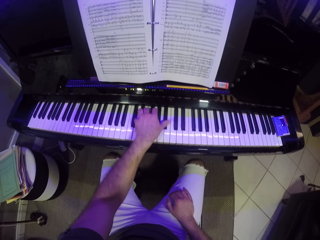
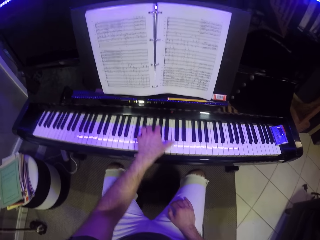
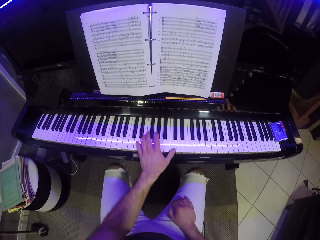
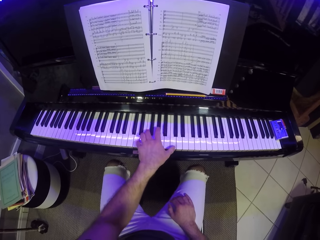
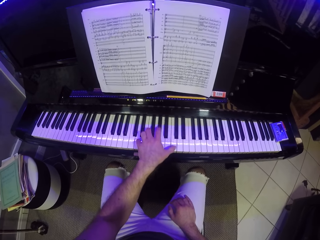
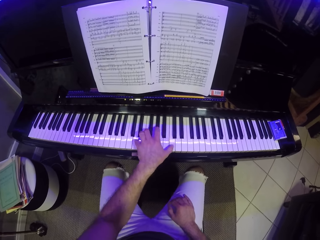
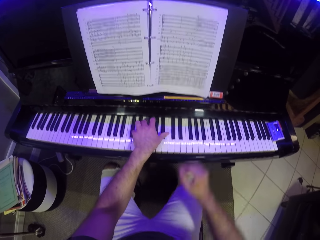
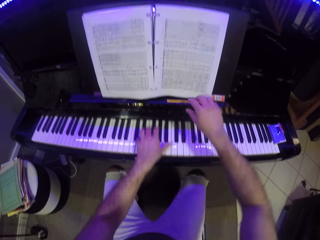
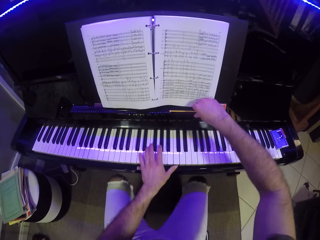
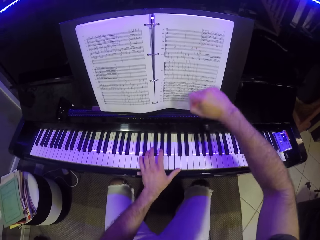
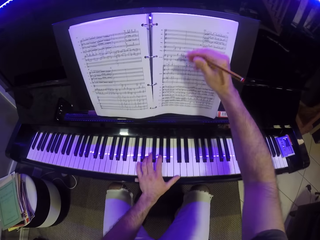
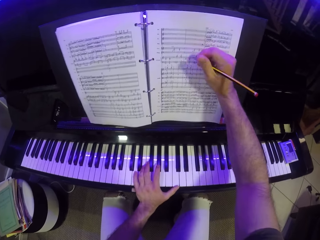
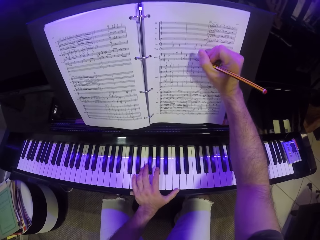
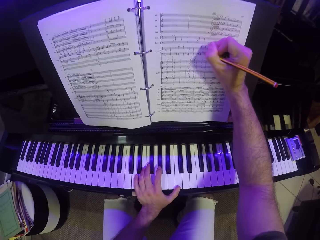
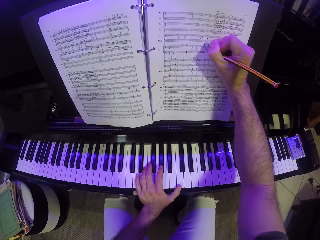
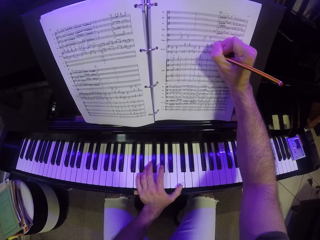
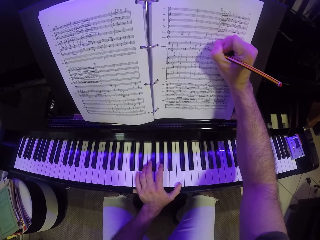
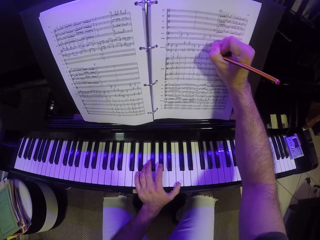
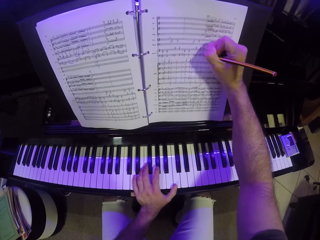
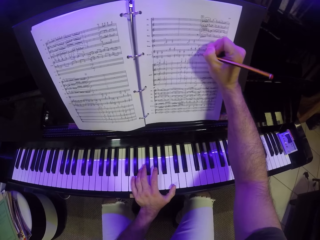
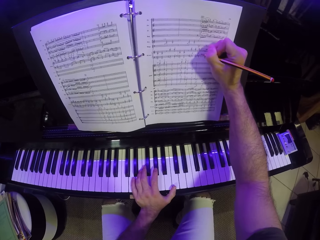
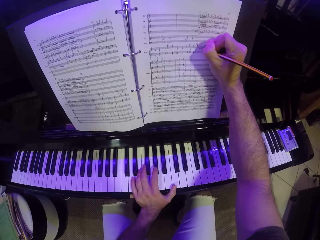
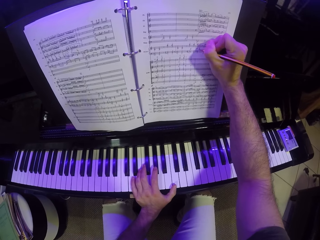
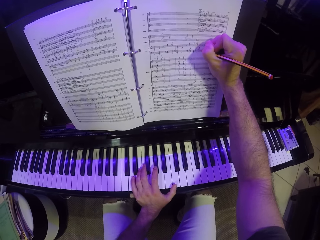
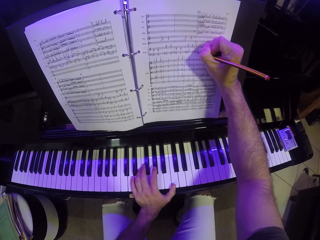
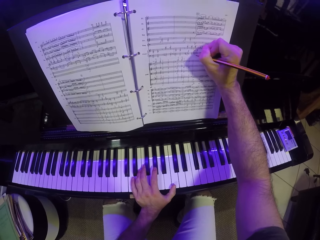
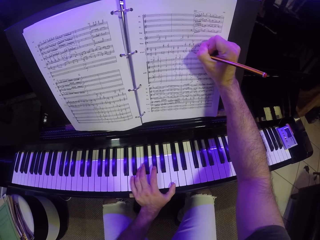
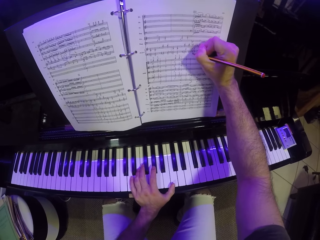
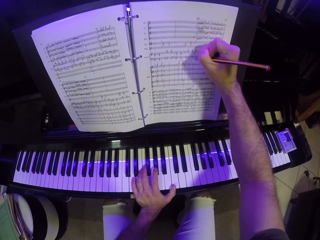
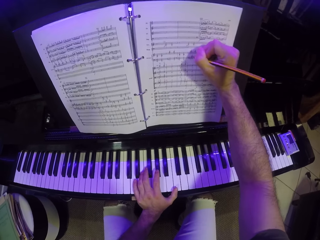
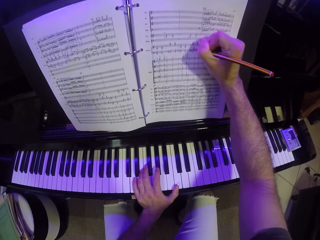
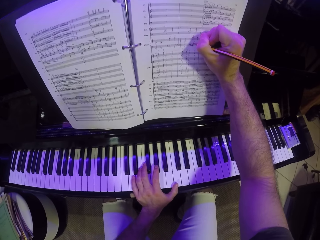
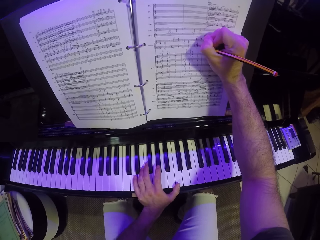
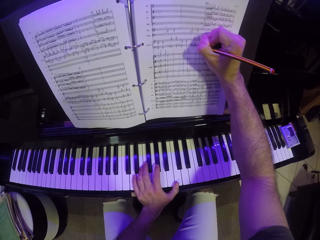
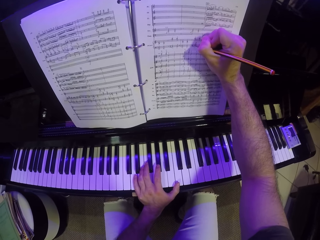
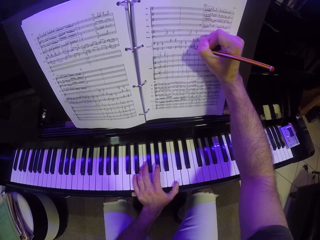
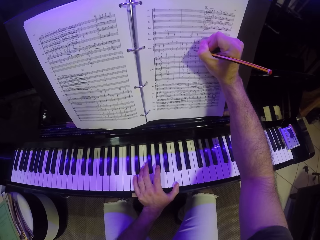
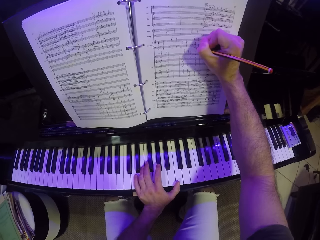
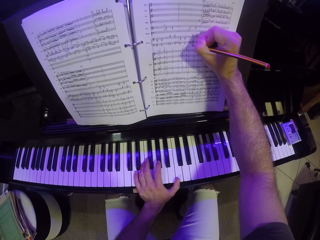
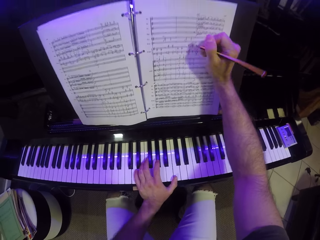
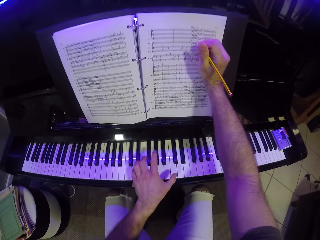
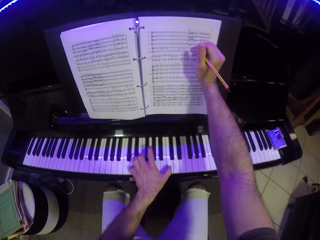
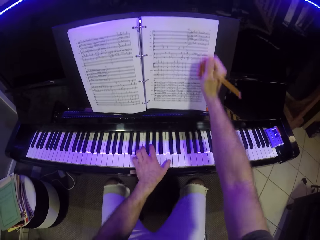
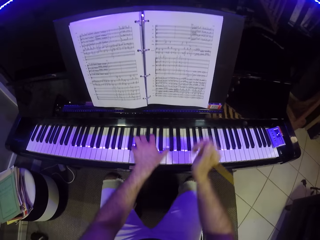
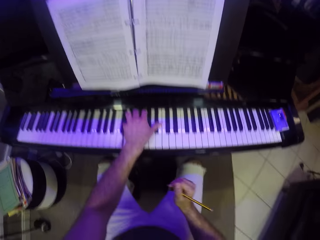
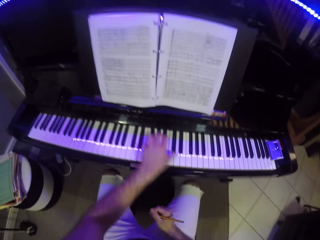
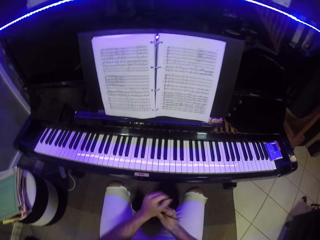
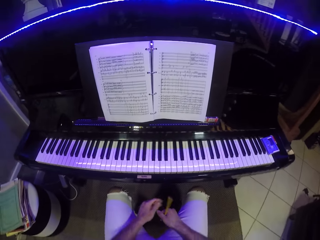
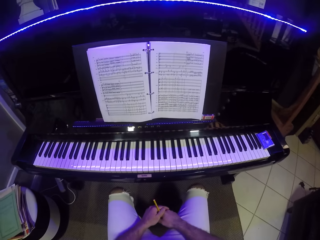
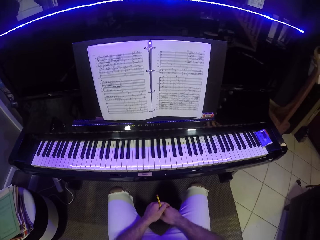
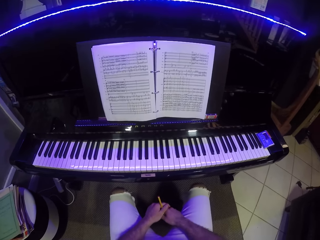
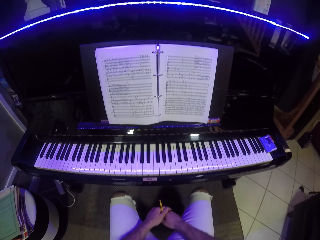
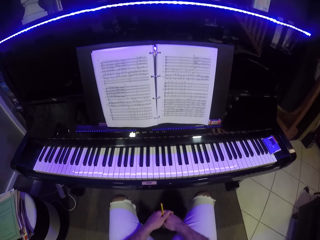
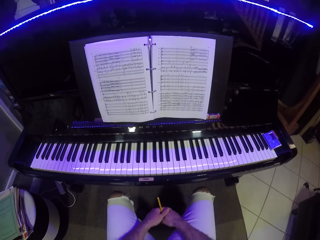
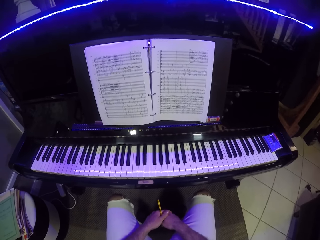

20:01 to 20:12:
The camera wearer picks up the pencil from the piano with his right hand. He writes on the music book with the pencil in his right hand. He plays the piano with his left hand. He holds the pencil with both hands.

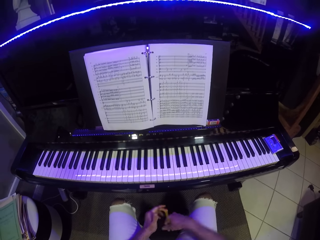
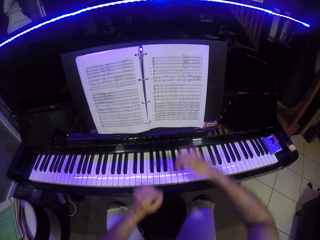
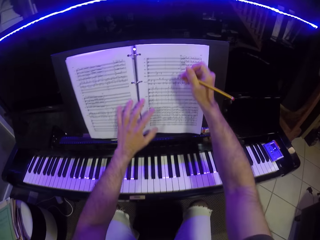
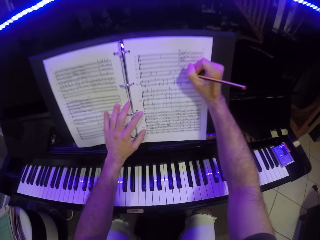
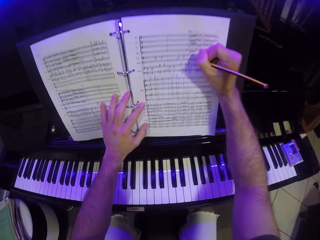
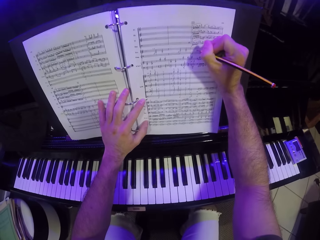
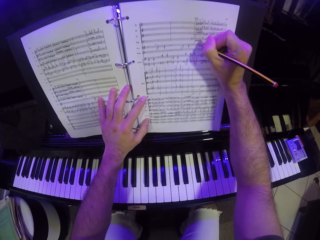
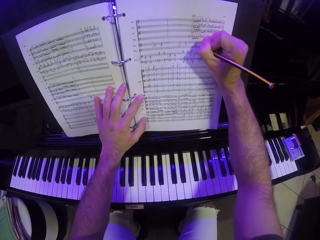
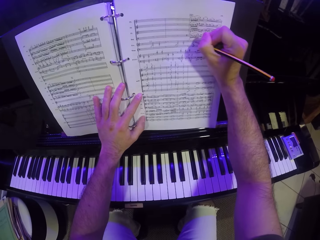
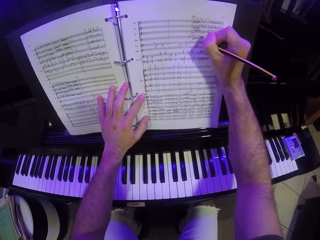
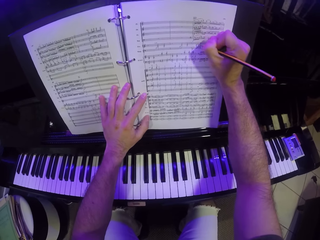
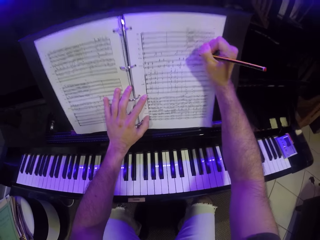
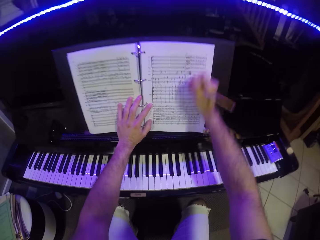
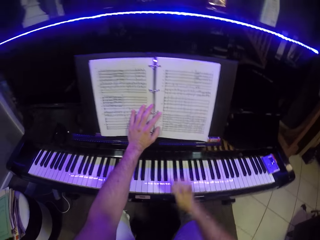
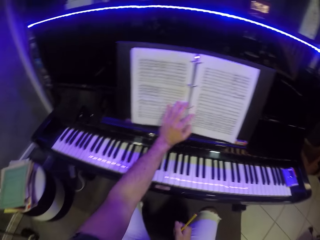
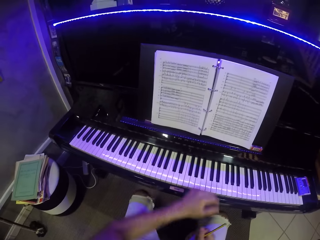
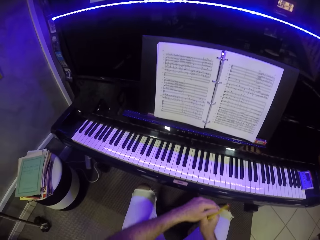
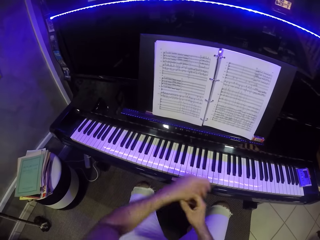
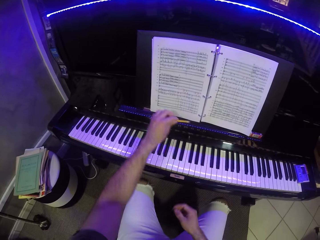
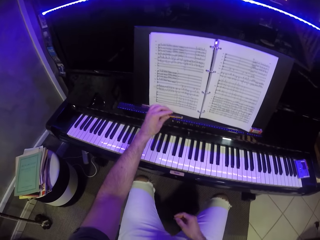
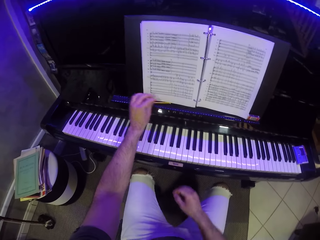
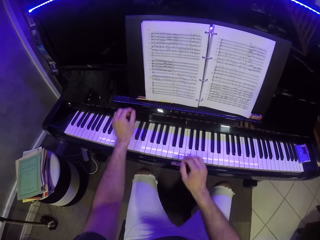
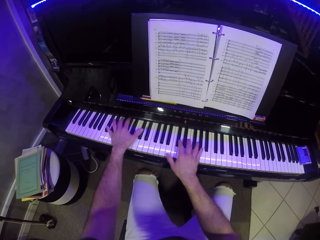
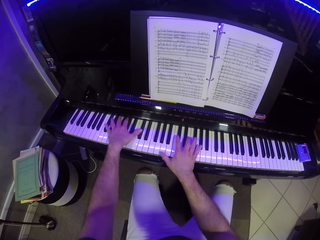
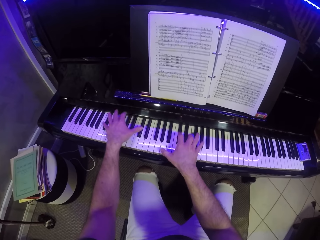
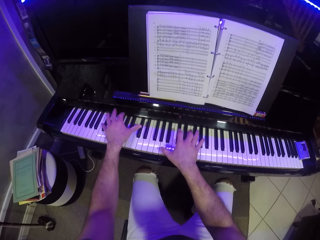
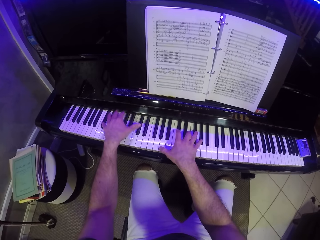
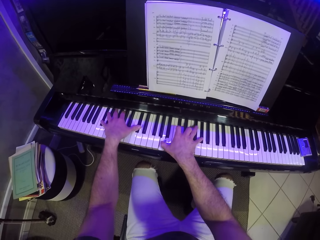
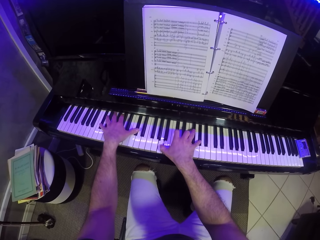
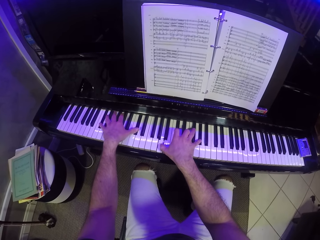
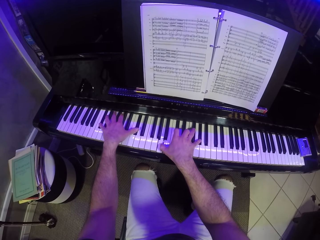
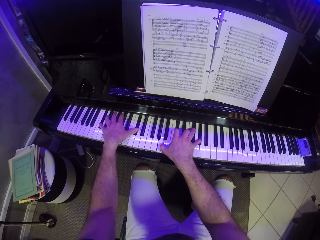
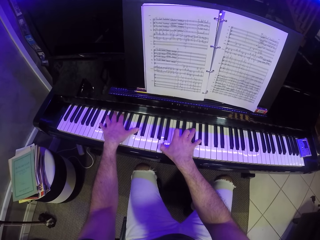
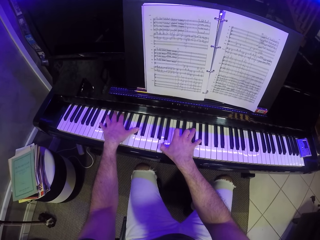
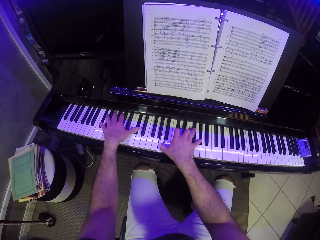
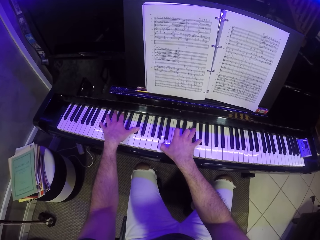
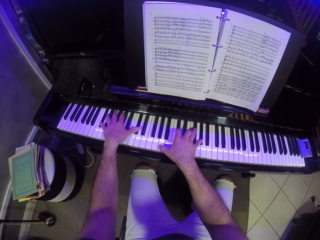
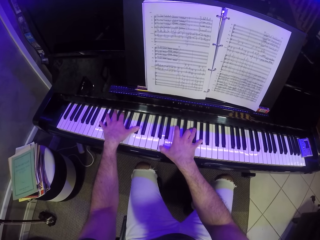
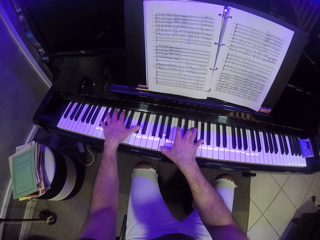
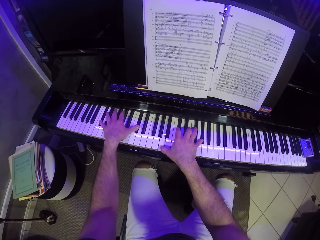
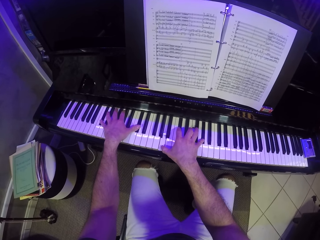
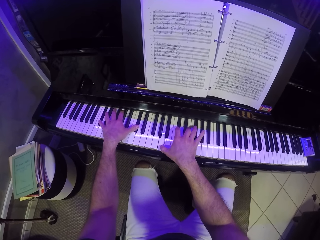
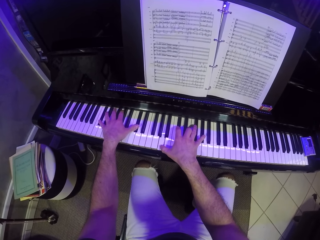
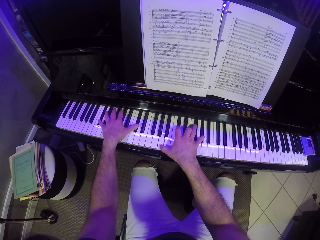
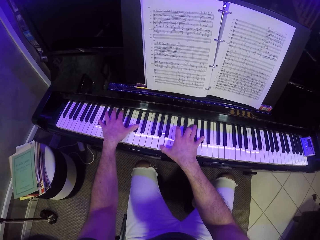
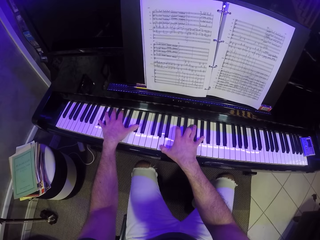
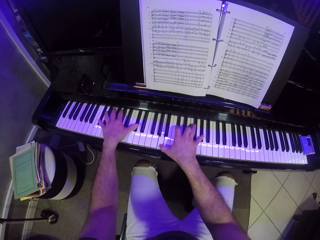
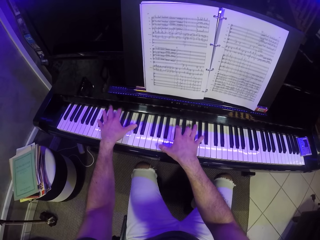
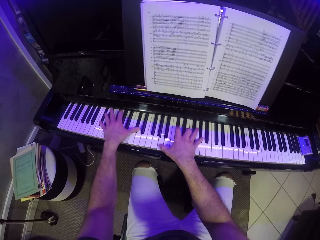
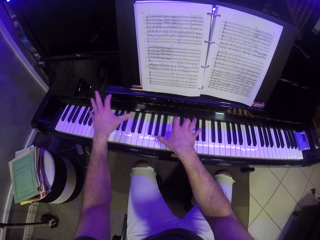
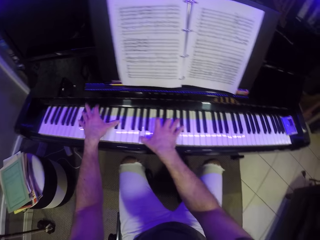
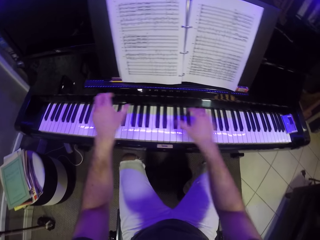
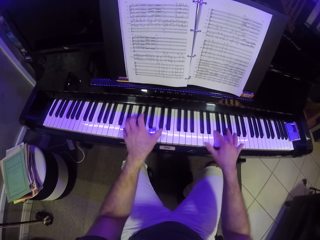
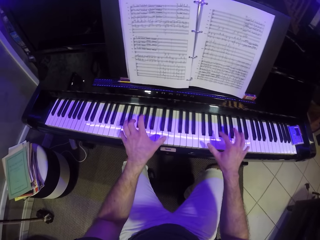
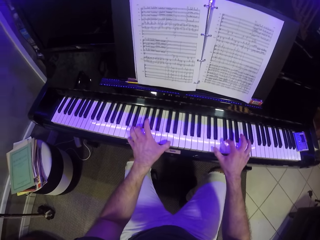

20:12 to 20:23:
The camera wearer places his left hand on the music book. He writes on the music book with the pencil in his right hand. He passes the pencil in his right hand to his left hand. He holds the pencil. He places the pencil on the piano with his left hand. He plays the piano with both hands.
